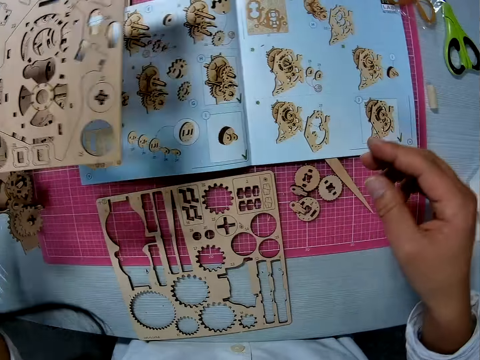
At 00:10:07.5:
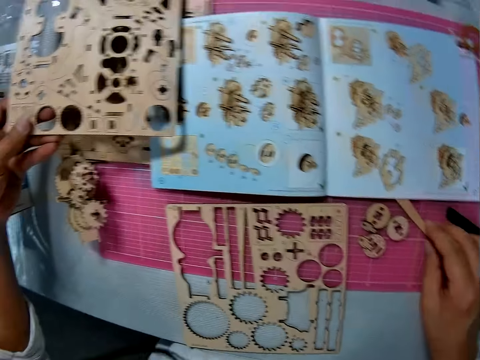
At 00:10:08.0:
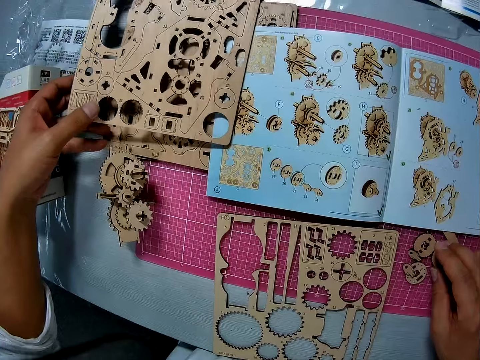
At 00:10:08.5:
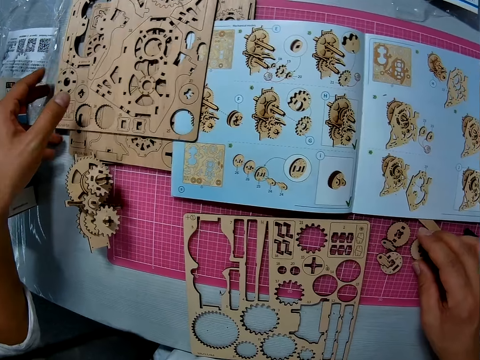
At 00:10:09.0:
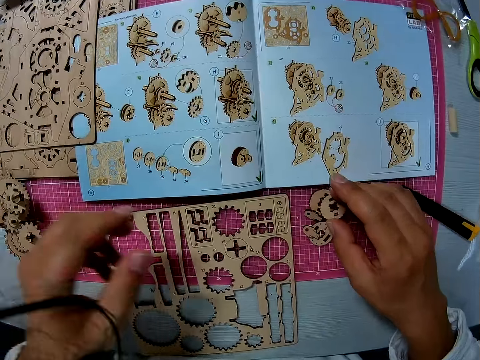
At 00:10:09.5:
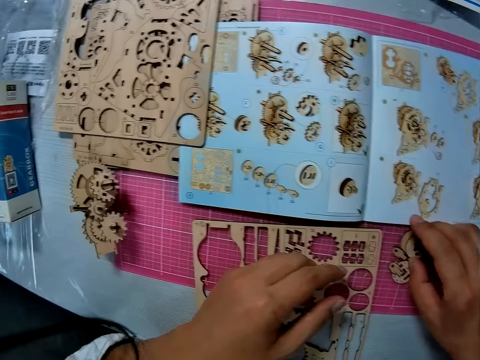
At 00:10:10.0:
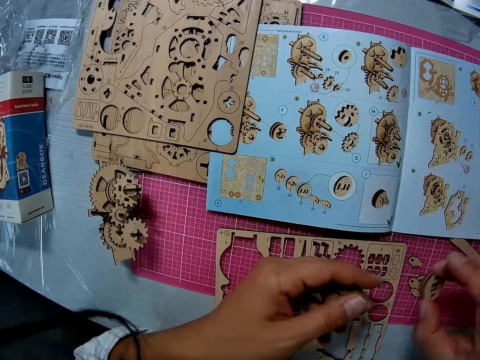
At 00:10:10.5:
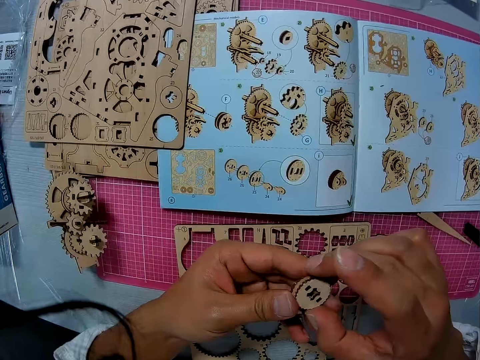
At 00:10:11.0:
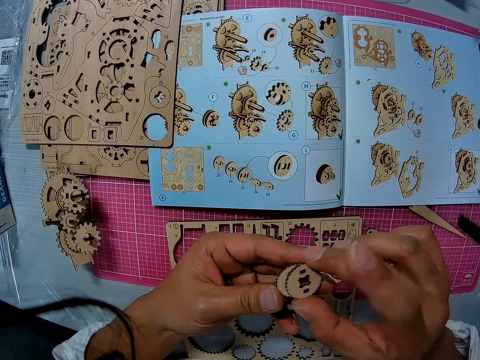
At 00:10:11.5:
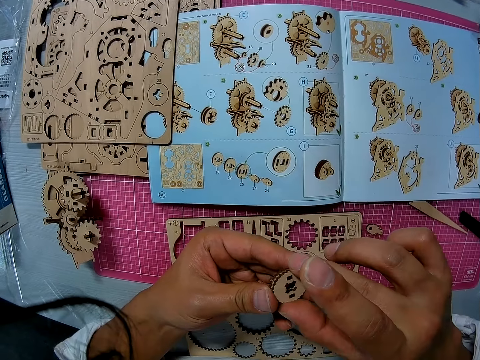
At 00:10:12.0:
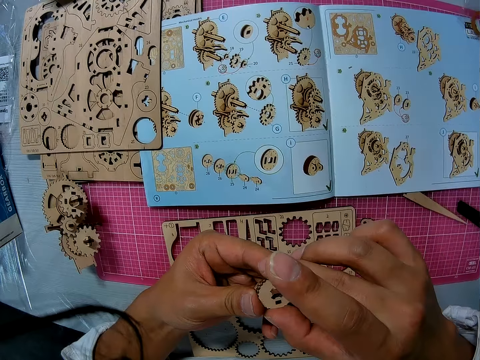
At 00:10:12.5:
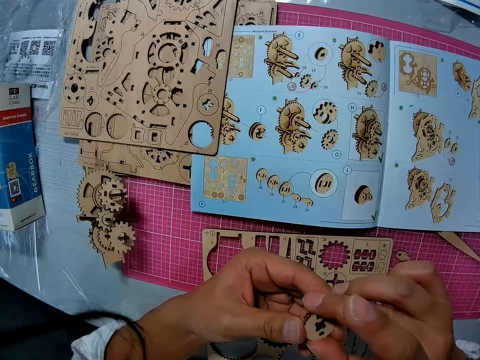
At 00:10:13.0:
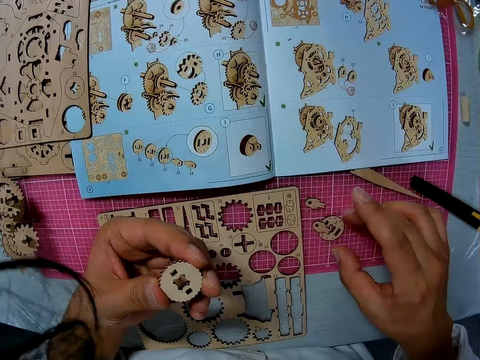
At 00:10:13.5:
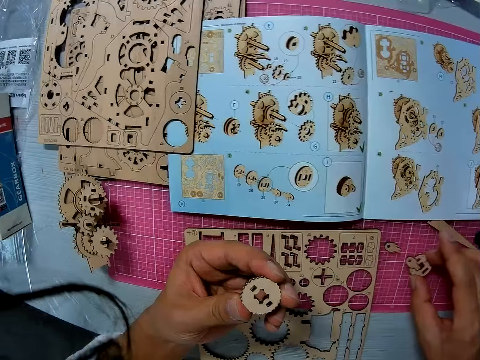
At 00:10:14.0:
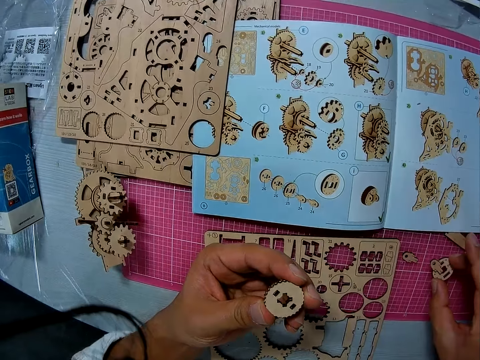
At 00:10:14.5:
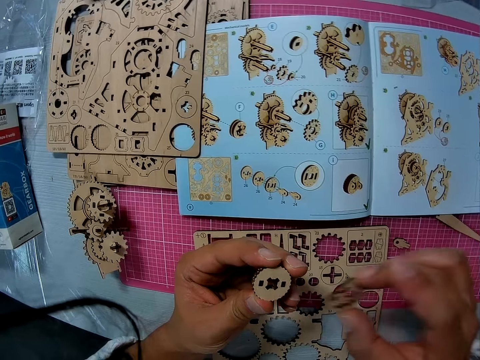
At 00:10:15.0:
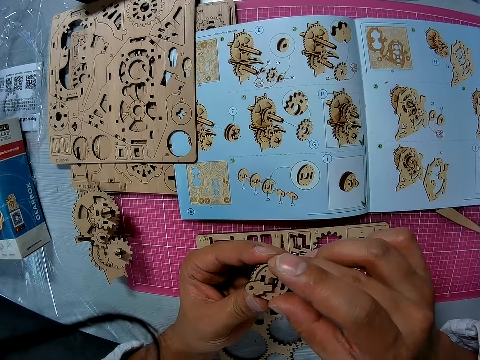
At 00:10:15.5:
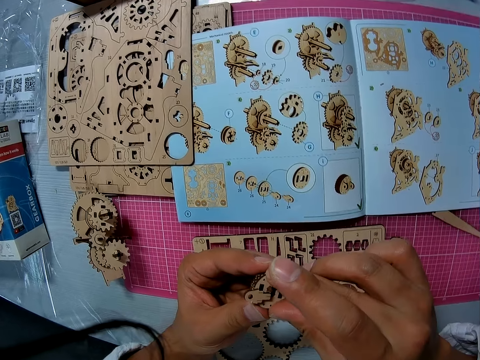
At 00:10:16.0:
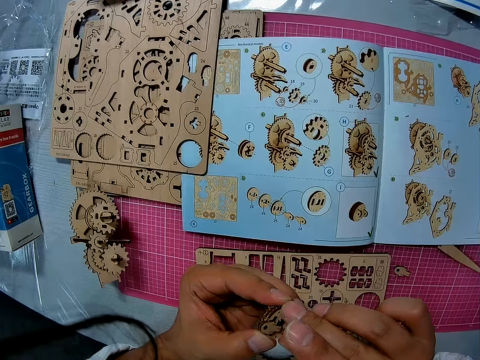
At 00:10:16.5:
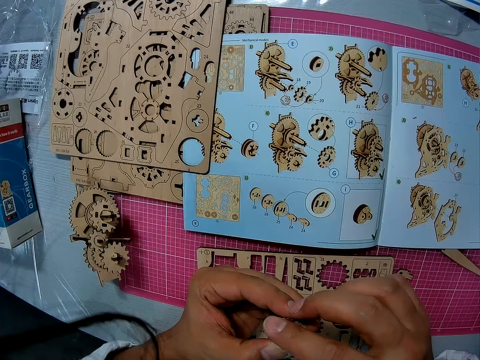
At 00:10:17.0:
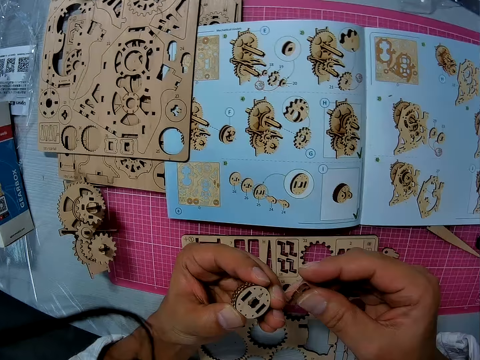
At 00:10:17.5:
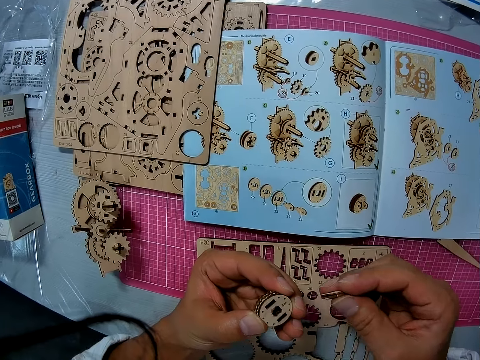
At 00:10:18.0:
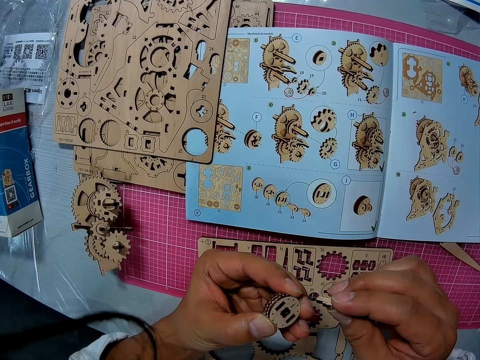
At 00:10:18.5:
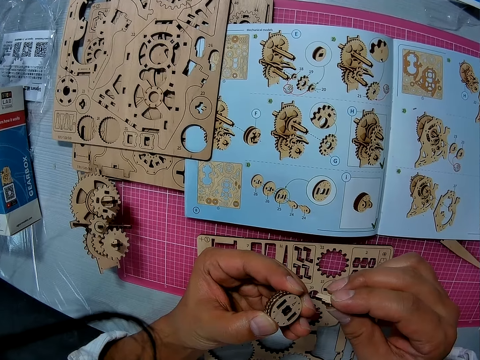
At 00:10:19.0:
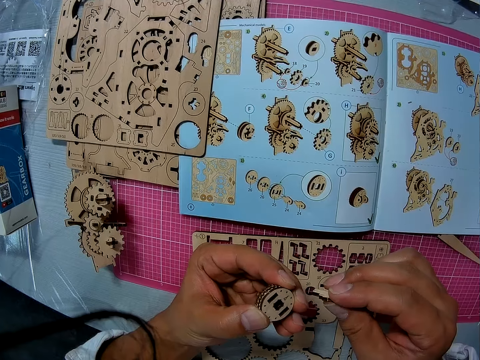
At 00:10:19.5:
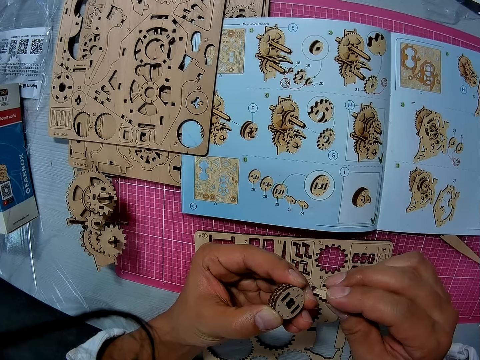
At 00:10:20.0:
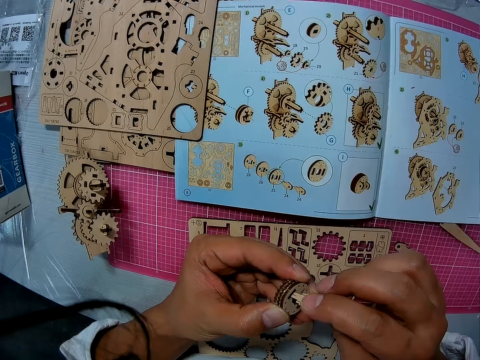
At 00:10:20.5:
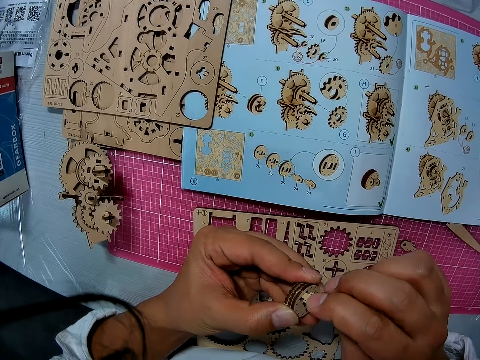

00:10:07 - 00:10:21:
The camera wearer lifts the laser cut wood craft, passes the laser cut wood craft to the left hand and puts the laser cut wood craft in his left hand on the cutting mat. He picks up the wooden stem gear part or multiple objects on the table with his right hand. He puts the wooden stem gear part on the cutting mat. He lifts the wooden stem gear part. He passes the wooden stem gear part to the left hand. He looks at the wooden stem gear part. He passes the wooden stem gear part to the left hand. He picks up the wooden stem gear part on the table with his right hand. He fixes it to the objects in his left hand.

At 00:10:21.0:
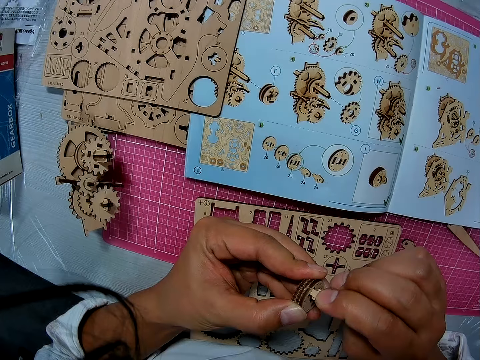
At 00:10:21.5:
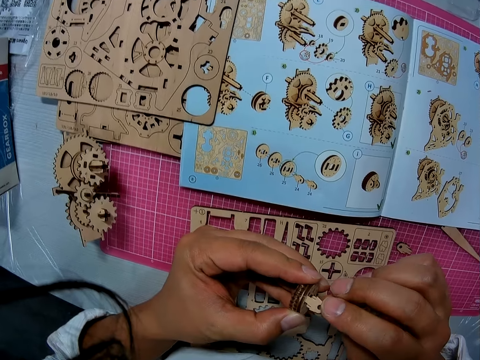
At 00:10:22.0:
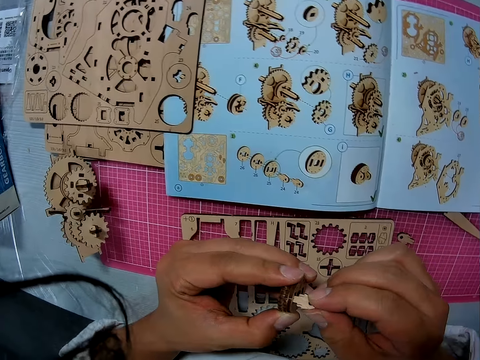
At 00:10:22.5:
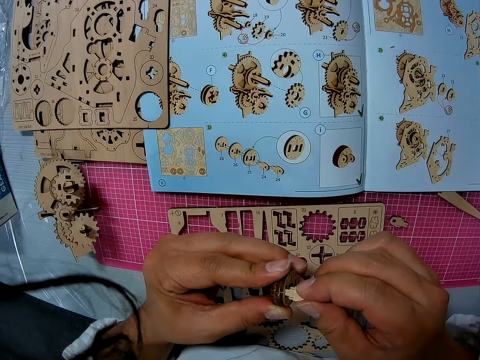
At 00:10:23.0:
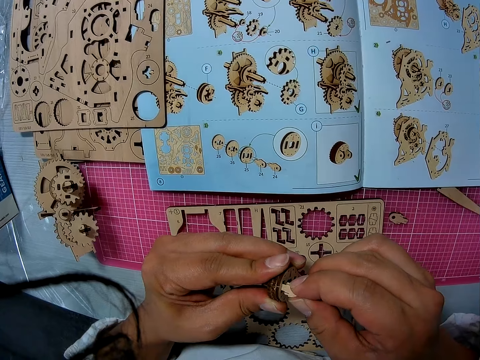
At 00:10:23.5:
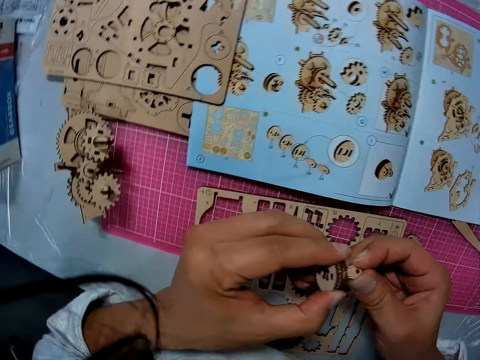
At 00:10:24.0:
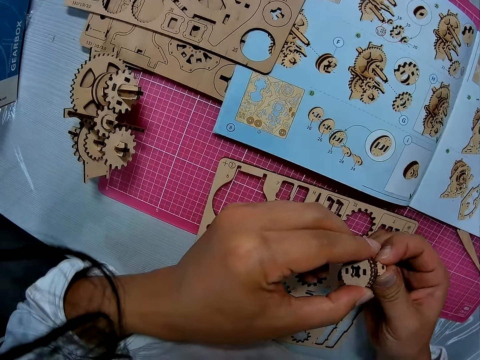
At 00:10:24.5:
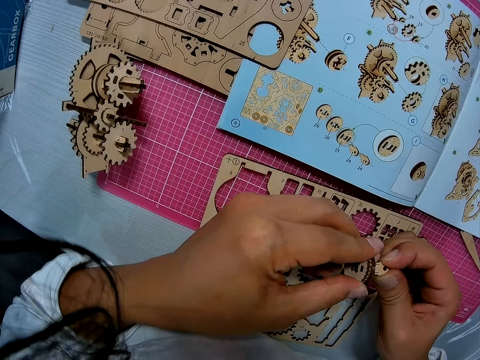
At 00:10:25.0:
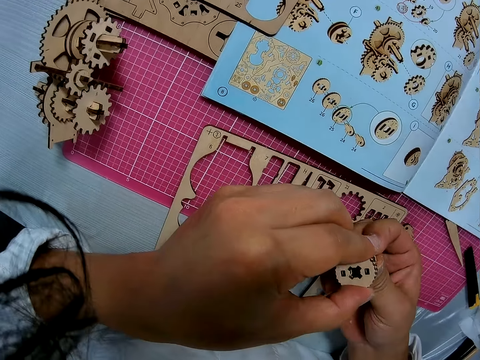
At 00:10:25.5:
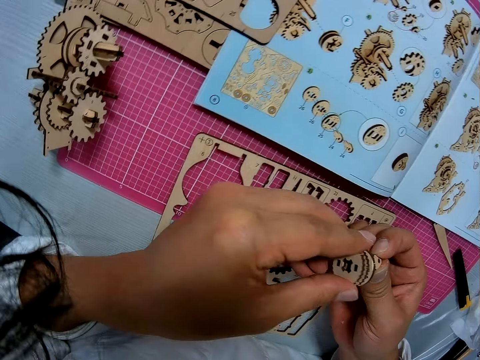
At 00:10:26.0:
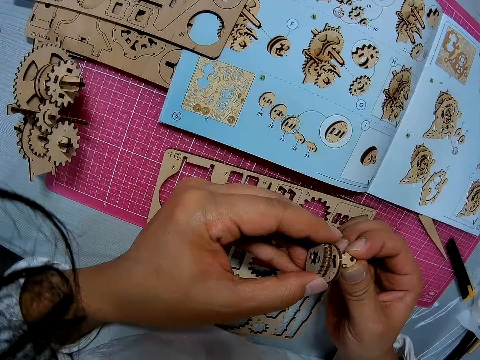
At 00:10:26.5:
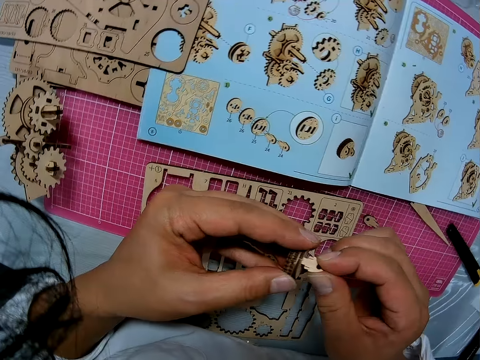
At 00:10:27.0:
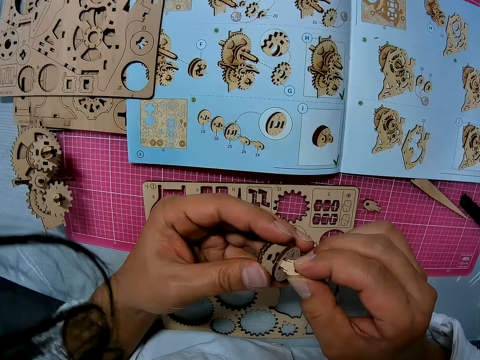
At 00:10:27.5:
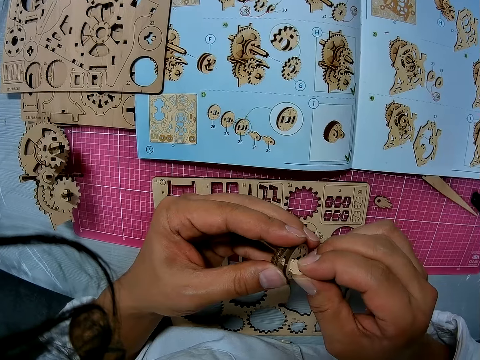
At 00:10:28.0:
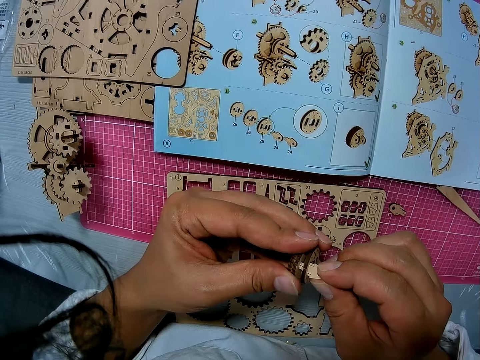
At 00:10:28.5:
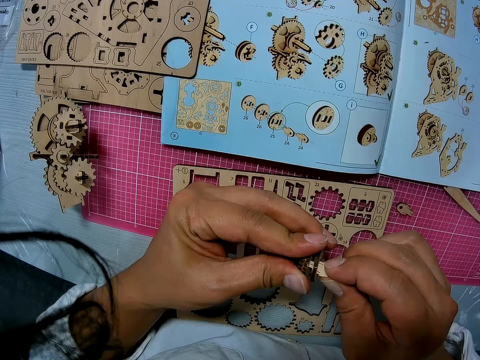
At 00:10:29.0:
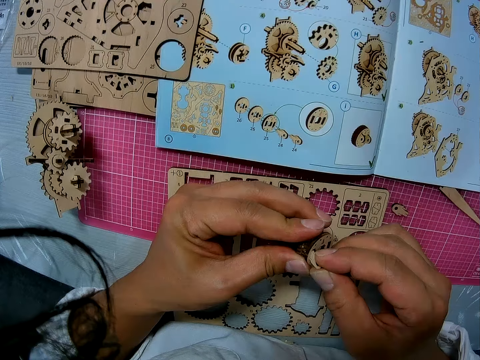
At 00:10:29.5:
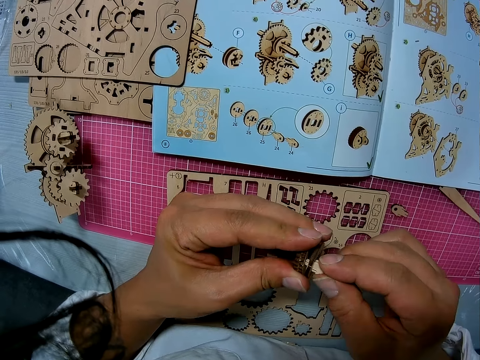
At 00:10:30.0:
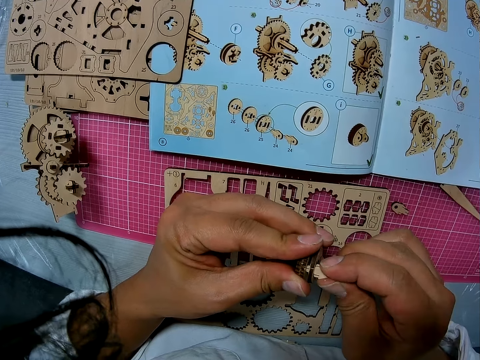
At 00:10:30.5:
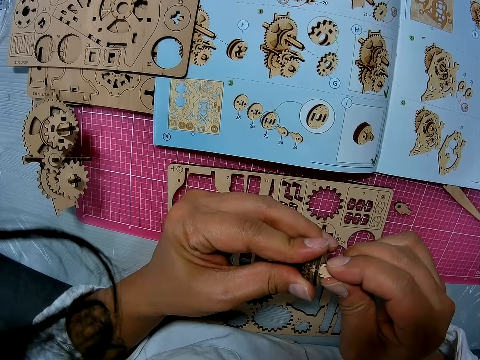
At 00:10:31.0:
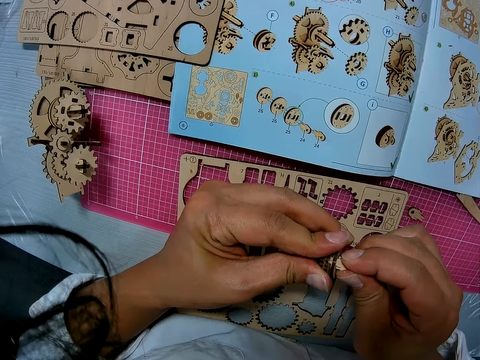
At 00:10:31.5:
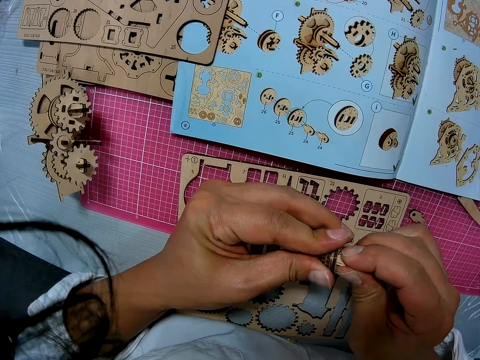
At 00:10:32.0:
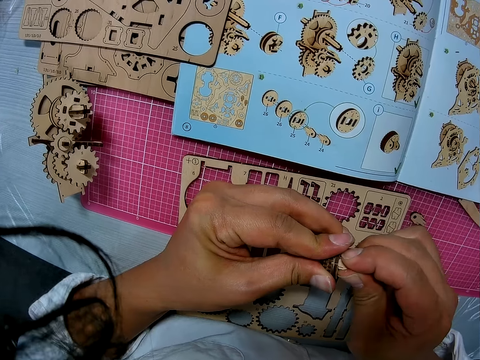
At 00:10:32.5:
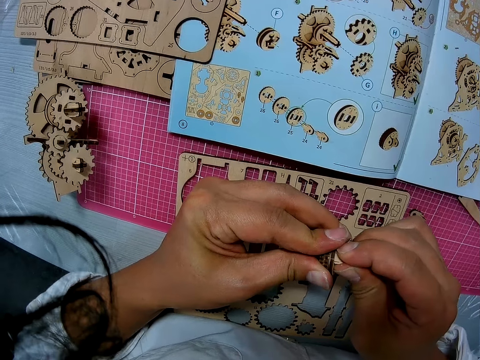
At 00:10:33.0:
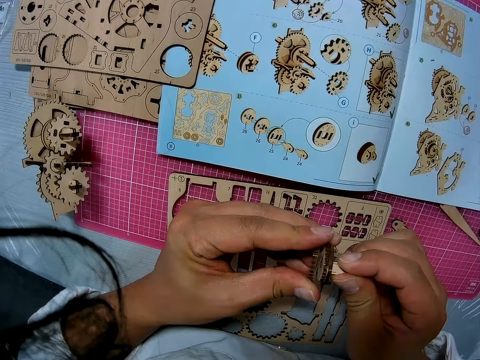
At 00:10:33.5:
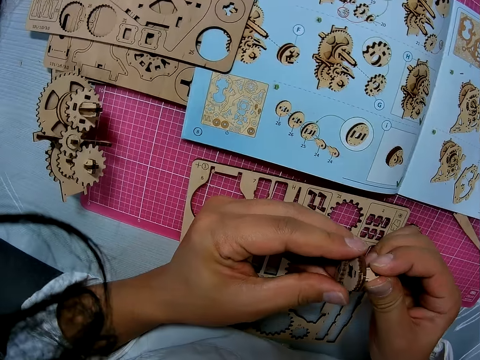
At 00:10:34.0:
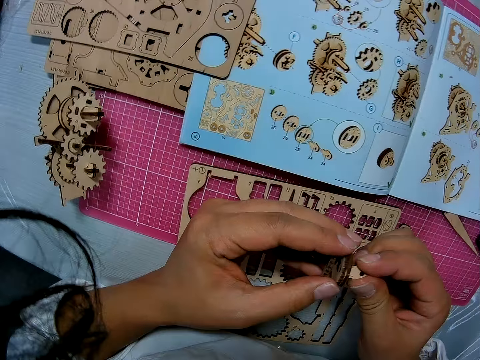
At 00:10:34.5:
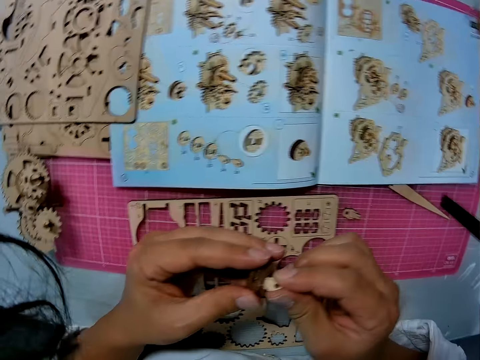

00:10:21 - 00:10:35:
The camera wearer examines the wooden stem gear part.
